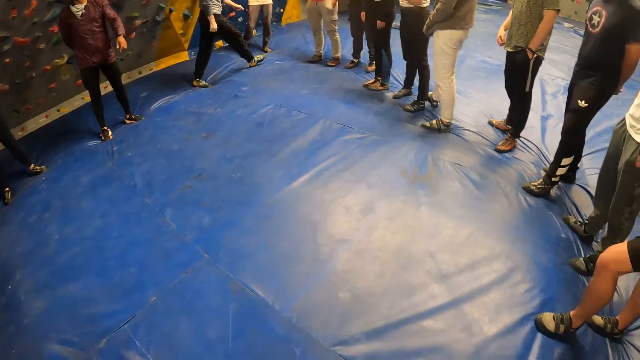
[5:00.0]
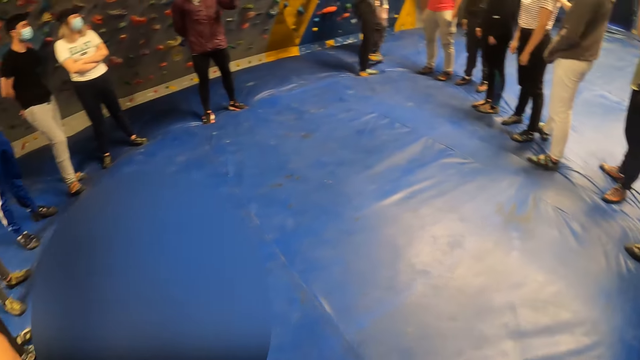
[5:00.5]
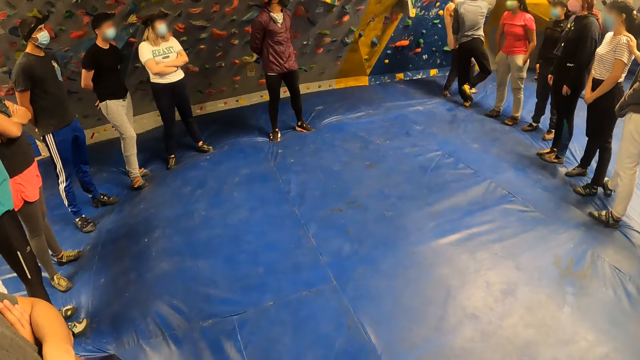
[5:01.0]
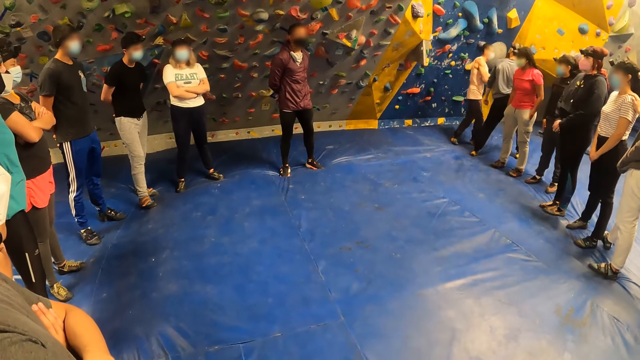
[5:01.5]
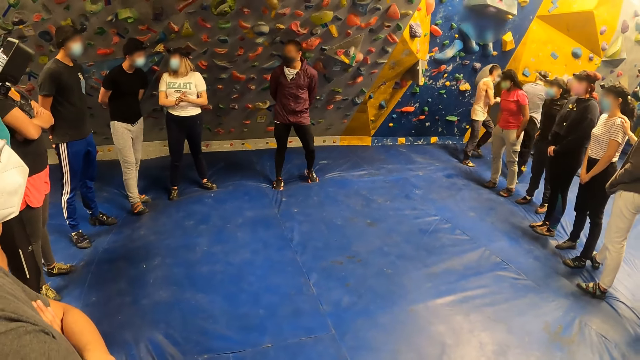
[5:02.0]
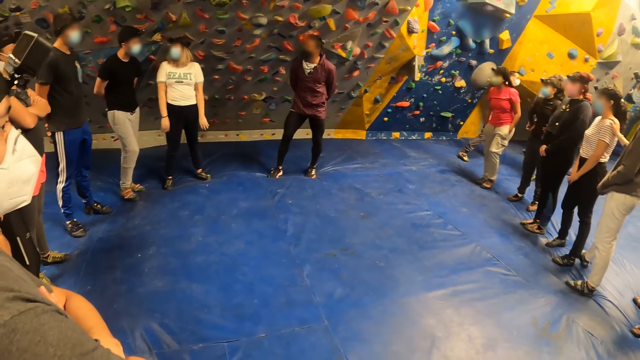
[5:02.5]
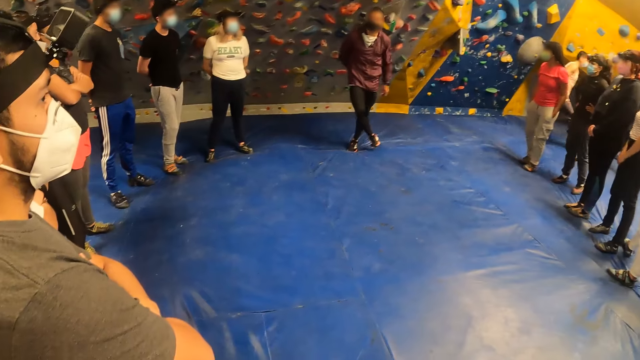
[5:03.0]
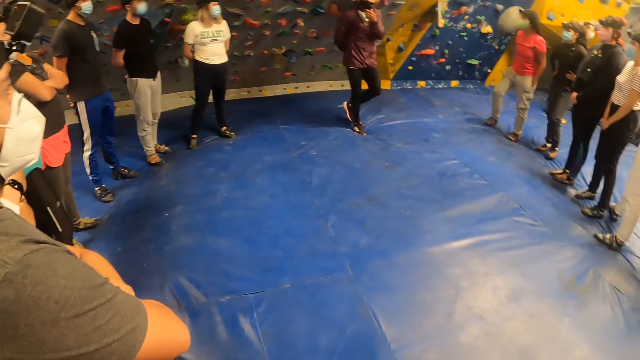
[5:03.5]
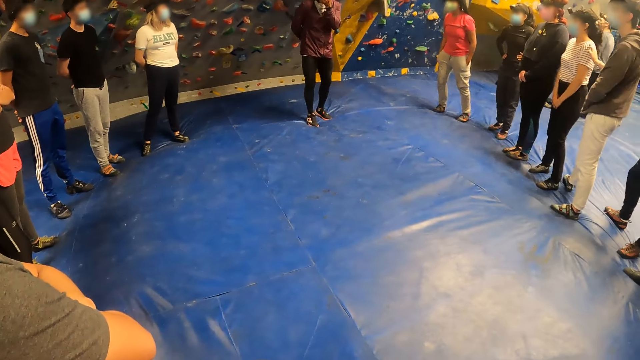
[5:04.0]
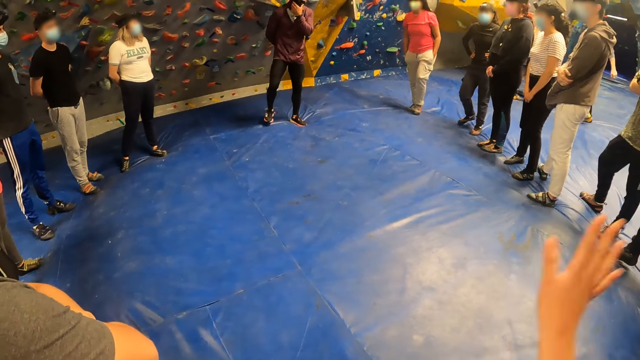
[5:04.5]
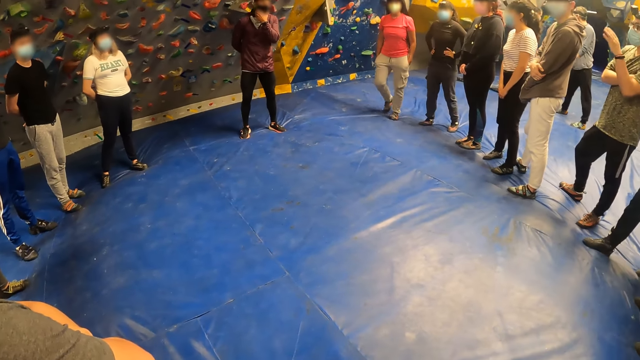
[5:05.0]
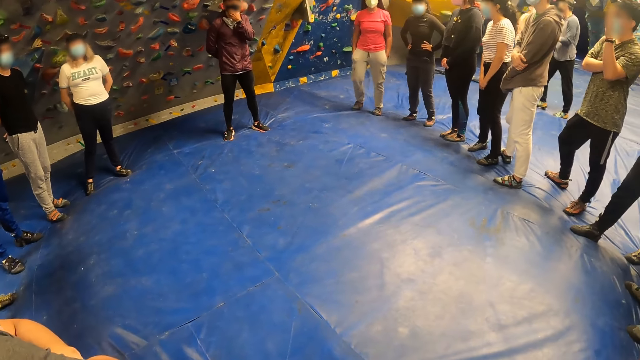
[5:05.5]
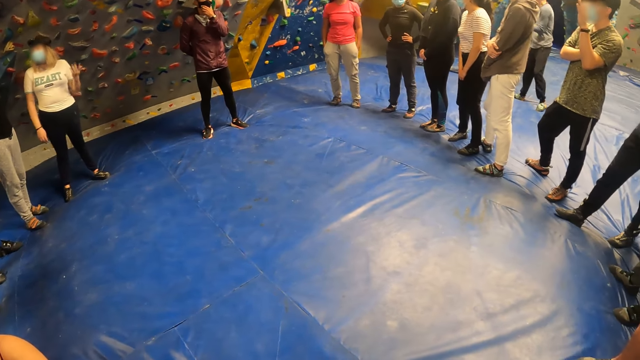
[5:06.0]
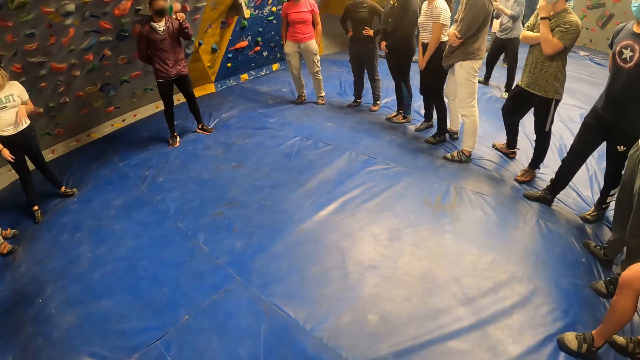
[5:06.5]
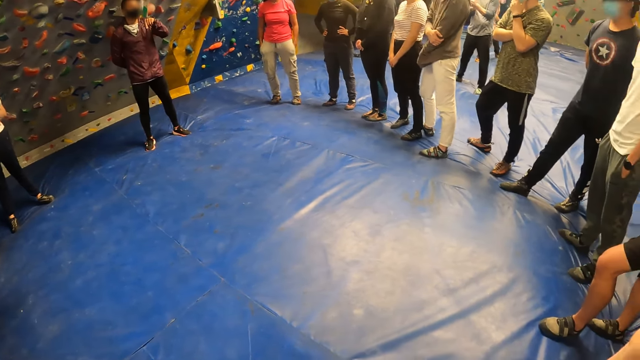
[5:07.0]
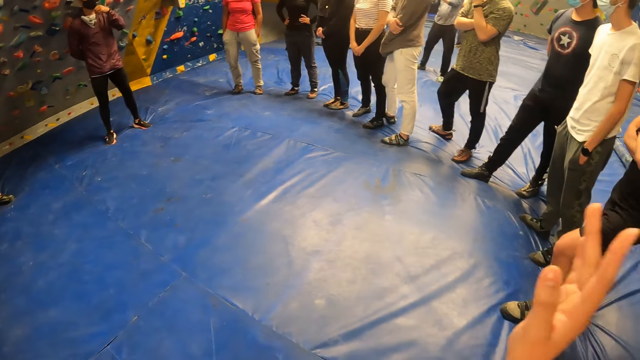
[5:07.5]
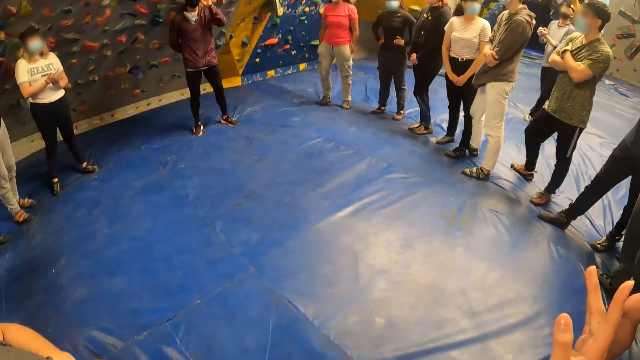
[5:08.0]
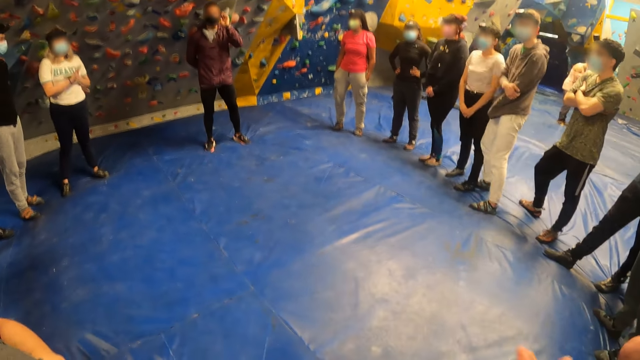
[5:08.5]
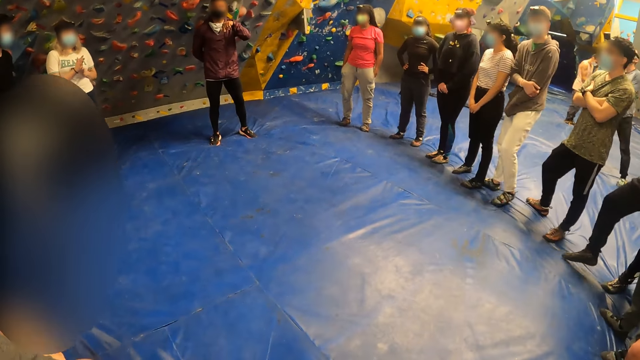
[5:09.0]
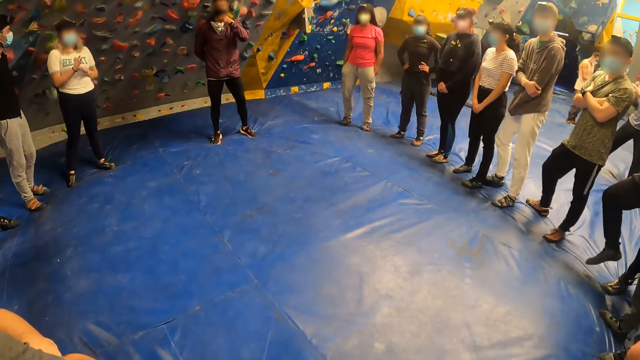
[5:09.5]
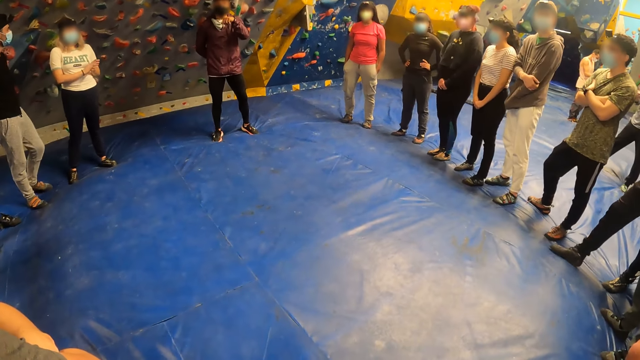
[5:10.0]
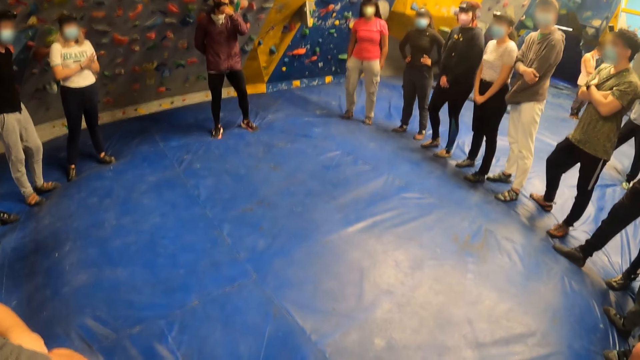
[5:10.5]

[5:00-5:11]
A person walks in the room. Another person moves in the room. The other person touches his face. The camera wearer moves one hand.

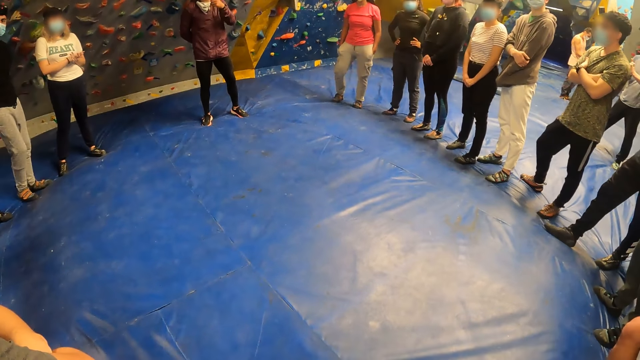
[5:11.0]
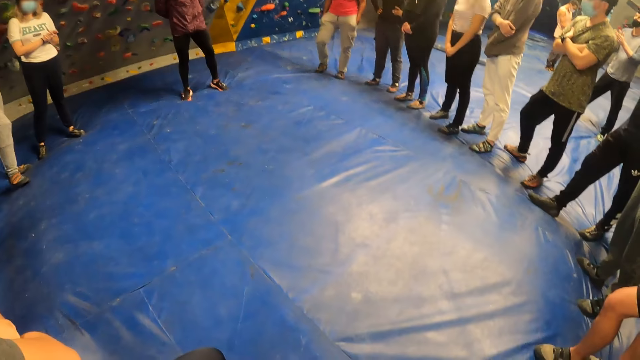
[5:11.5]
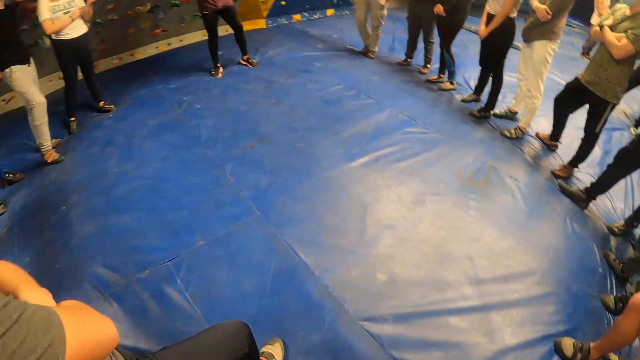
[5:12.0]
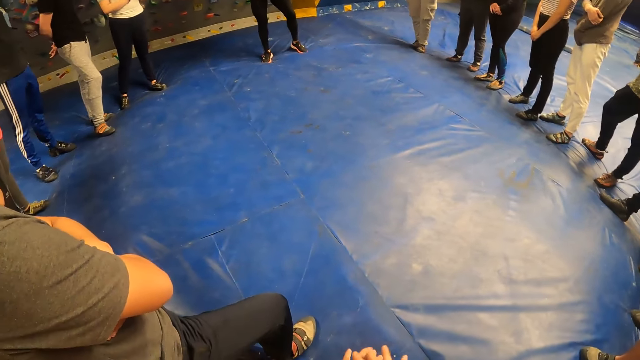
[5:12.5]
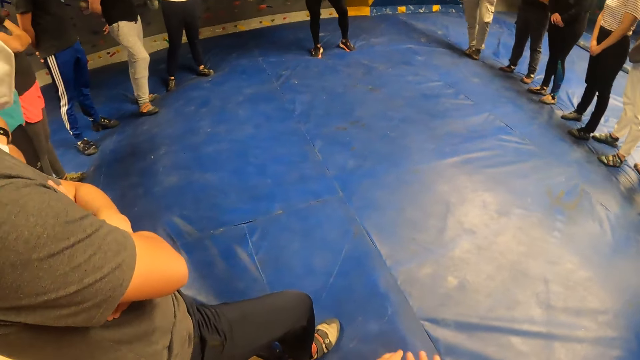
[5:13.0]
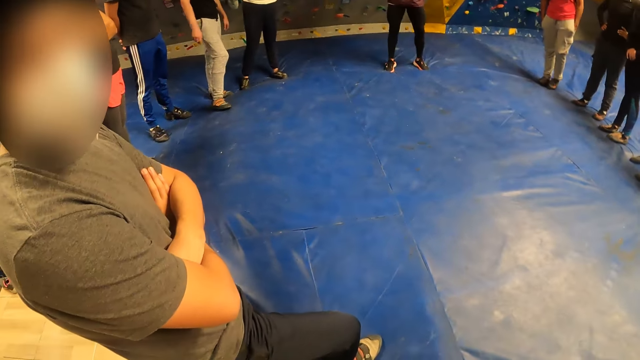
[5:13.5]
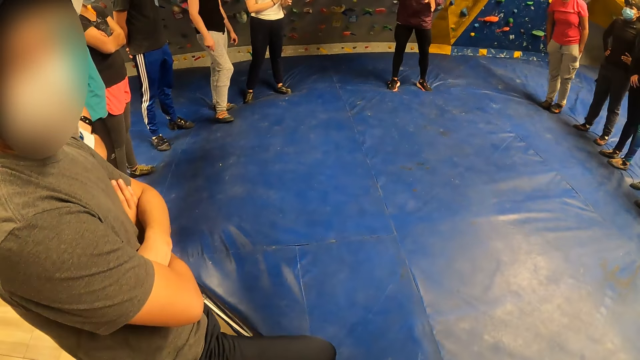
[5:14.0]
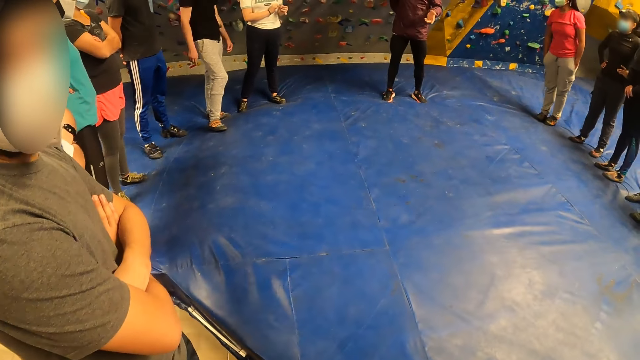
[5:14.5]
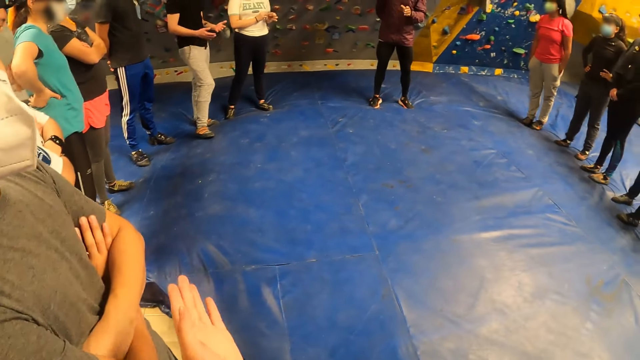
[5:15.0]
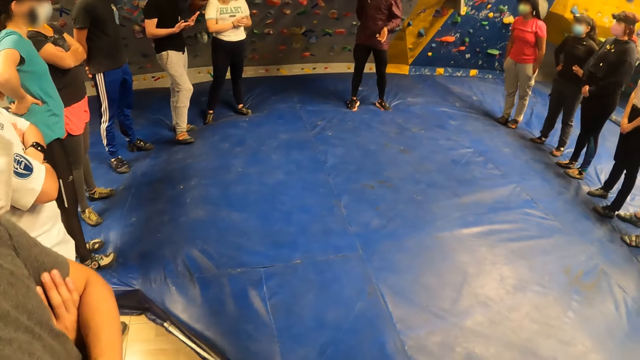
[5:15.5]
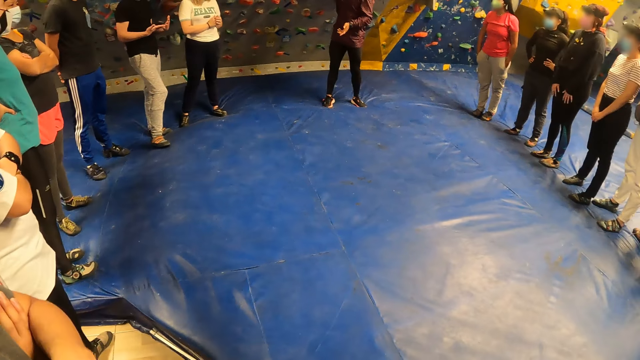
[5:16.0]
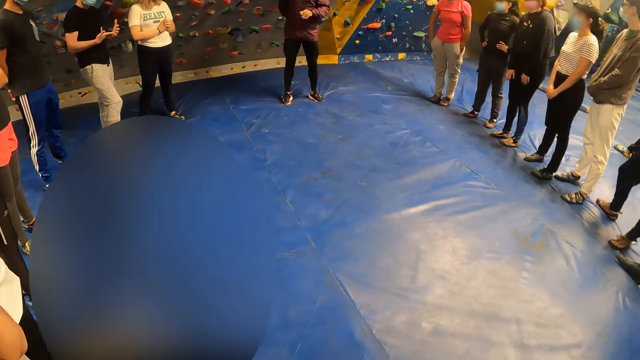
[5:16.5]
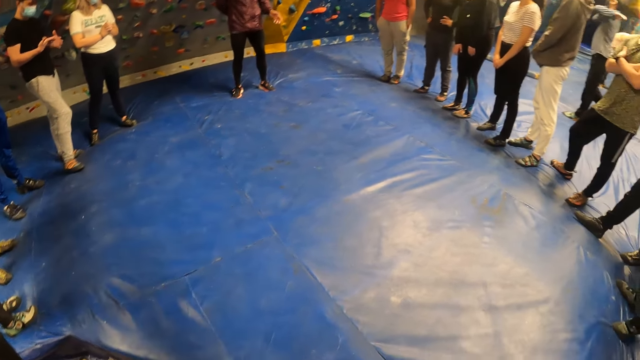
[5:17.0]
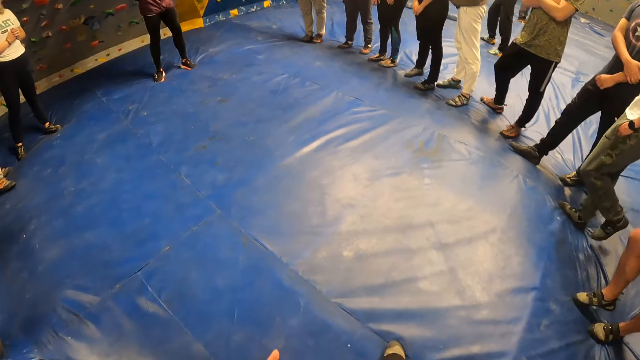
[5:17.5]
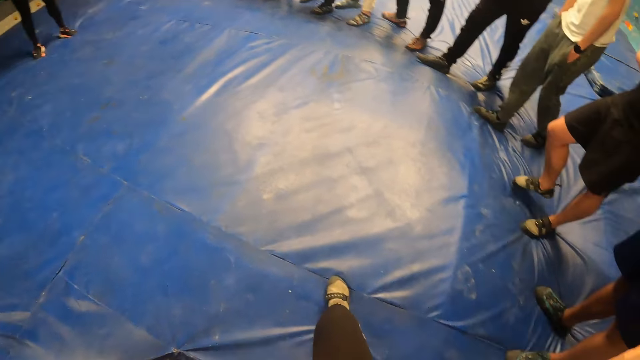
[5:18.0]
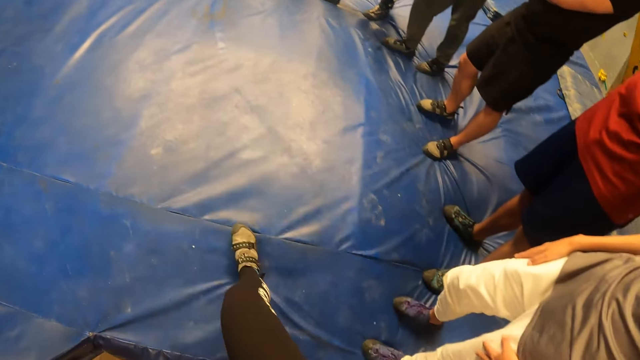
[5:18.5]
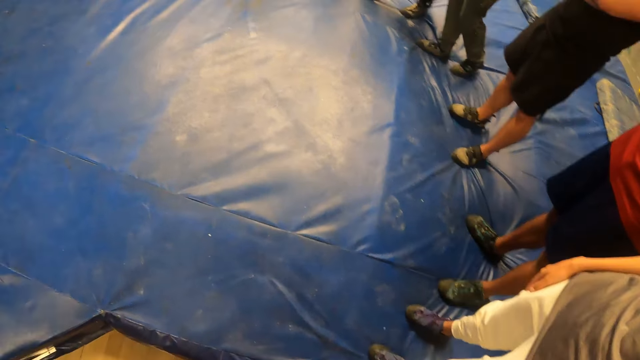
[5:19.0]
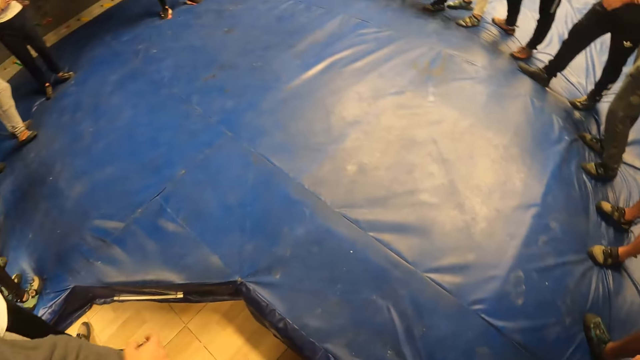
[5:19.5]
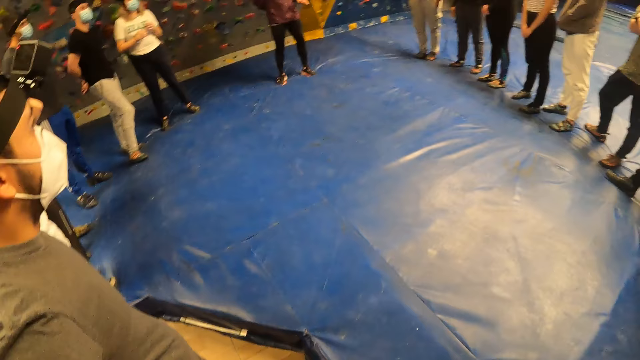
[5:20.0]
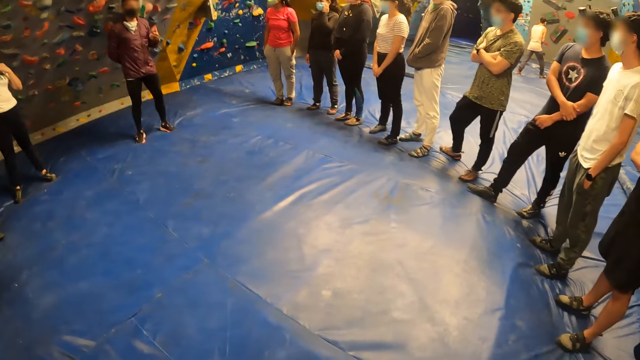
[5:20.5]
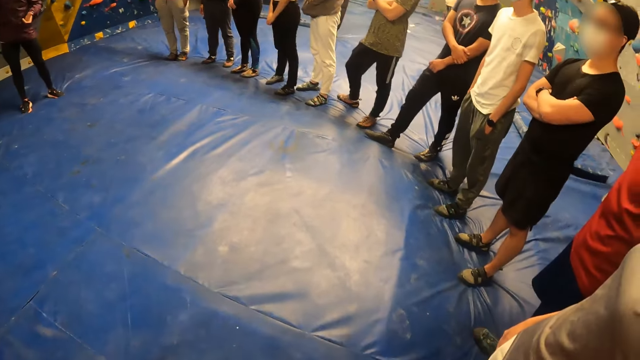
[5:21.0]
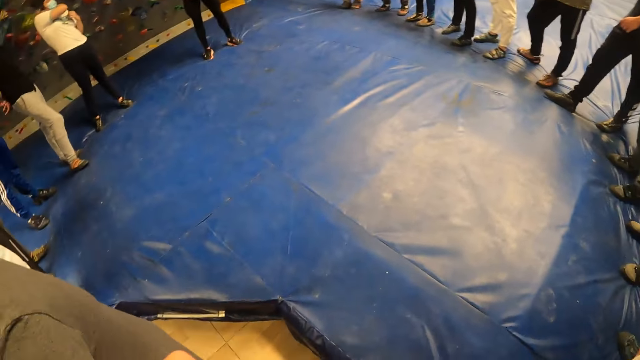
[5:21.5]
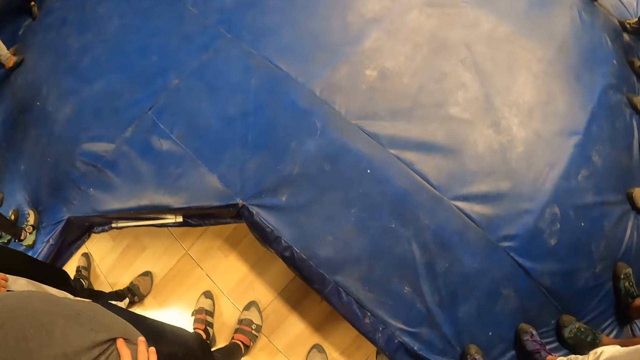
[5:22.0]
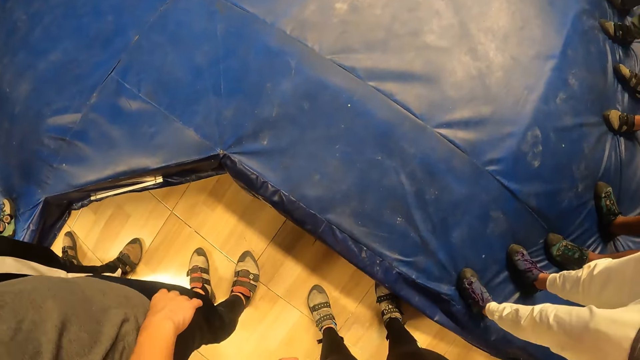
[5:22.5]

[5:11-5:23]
A person moves his hands.
